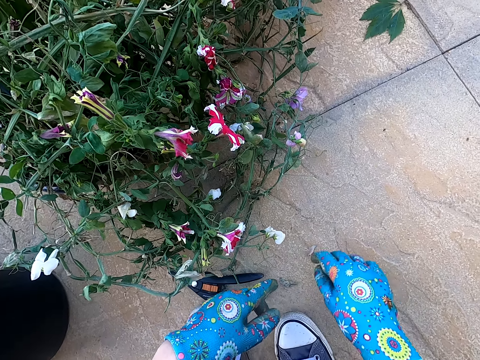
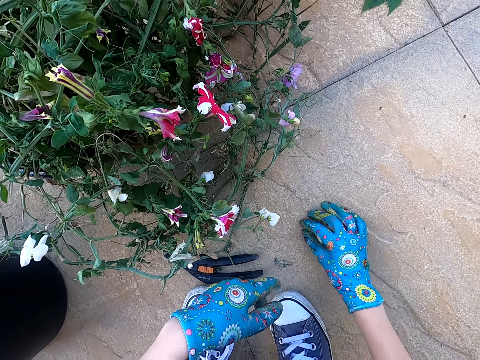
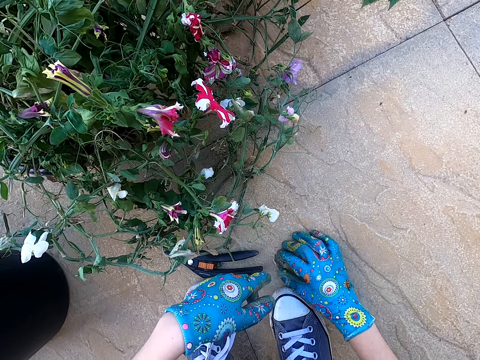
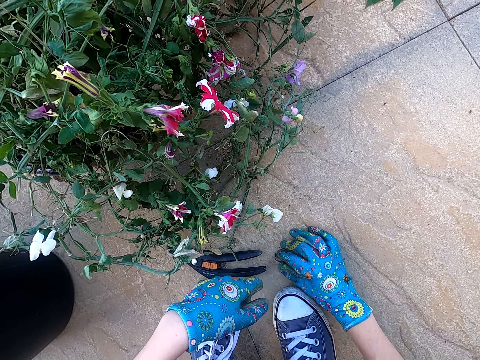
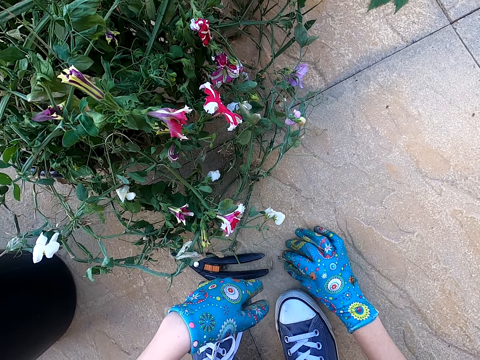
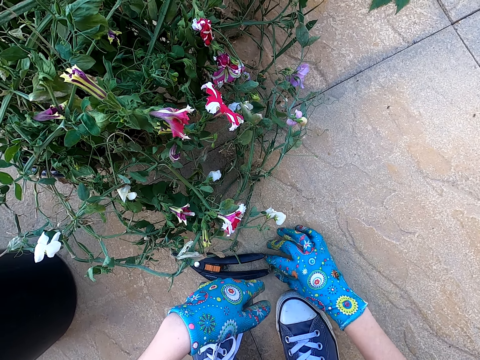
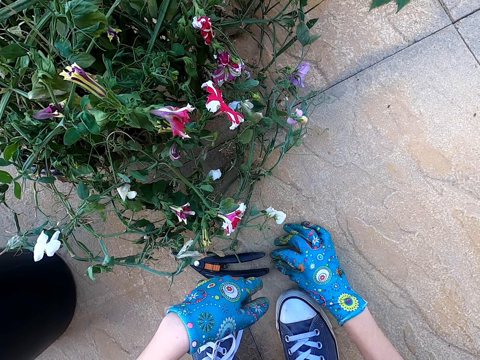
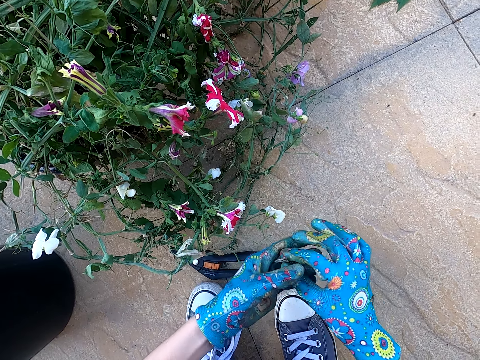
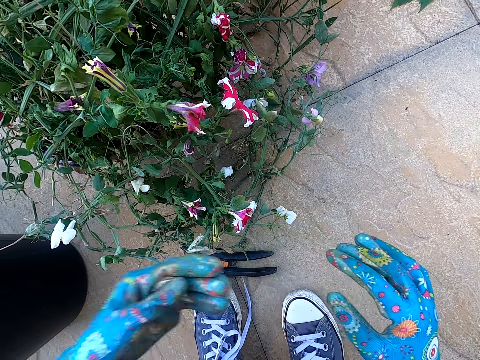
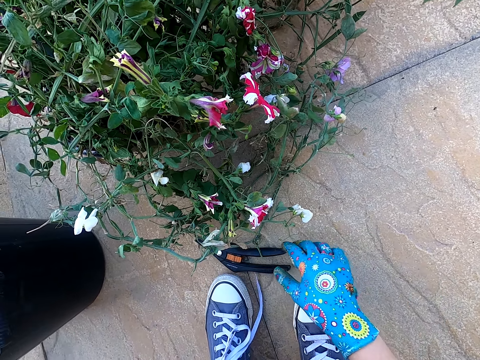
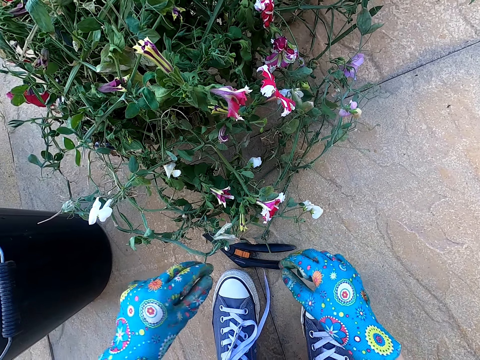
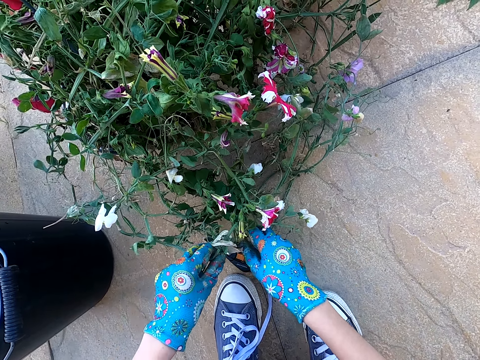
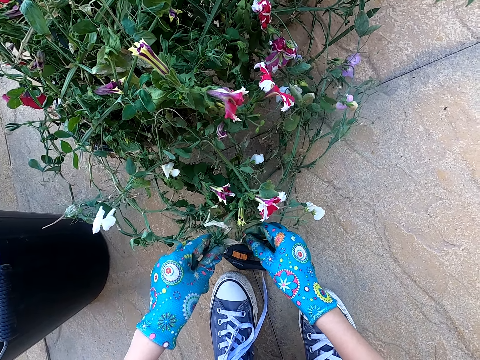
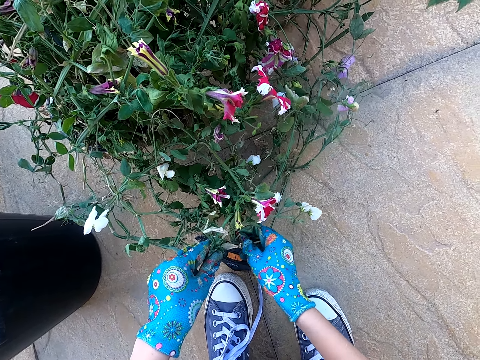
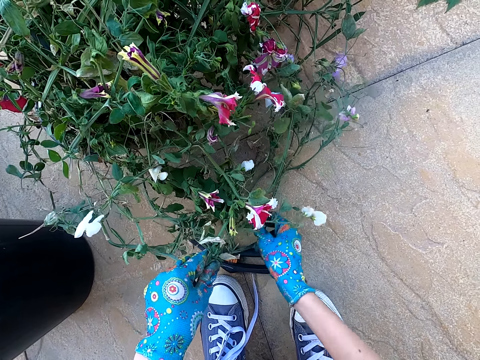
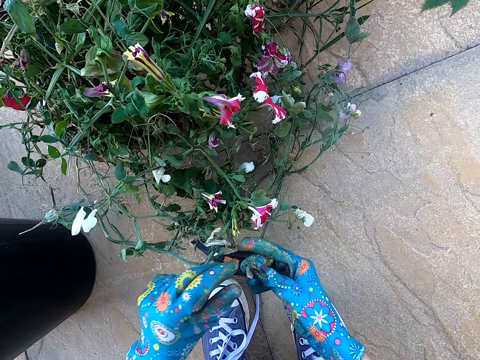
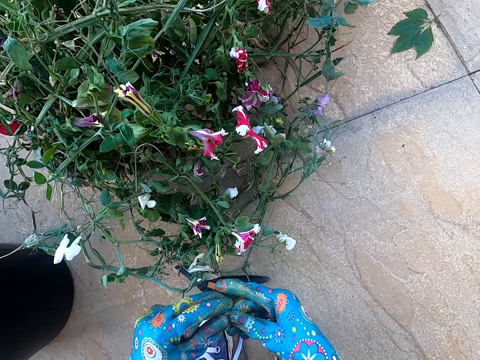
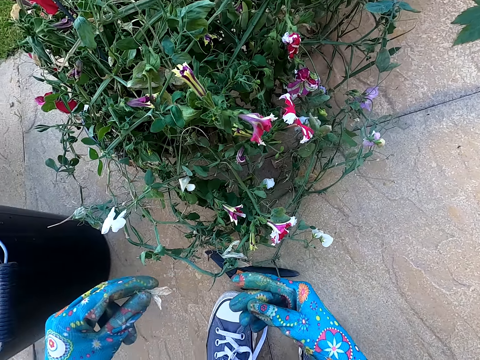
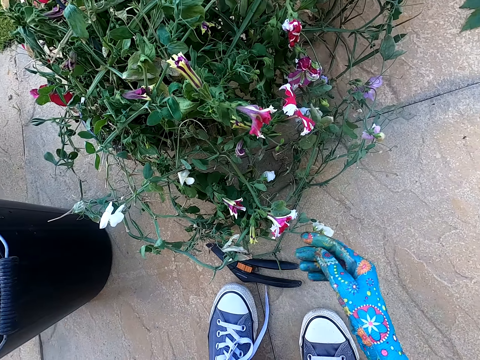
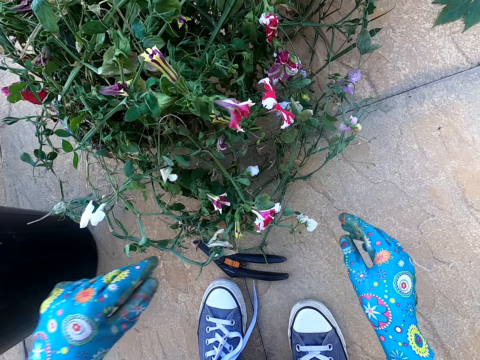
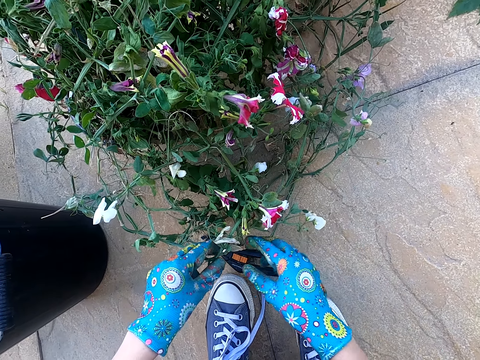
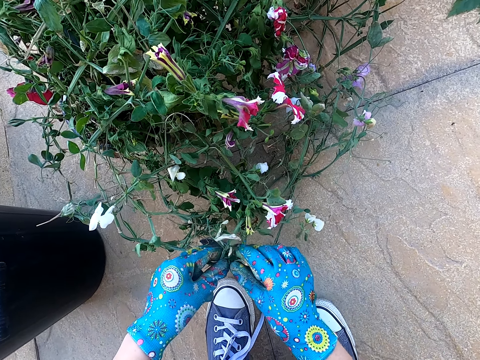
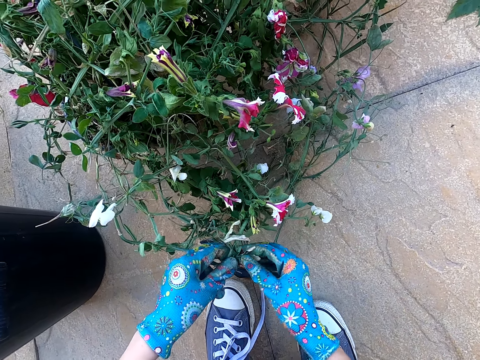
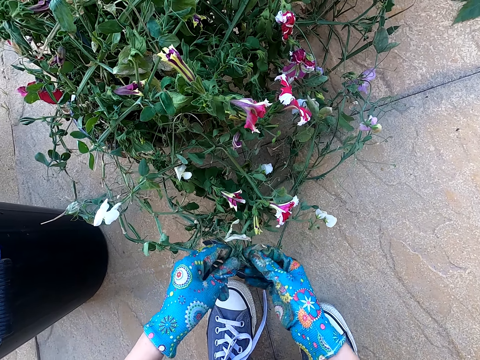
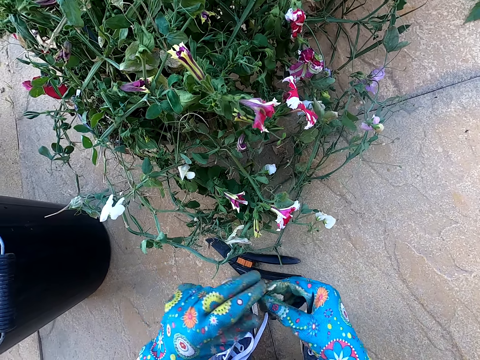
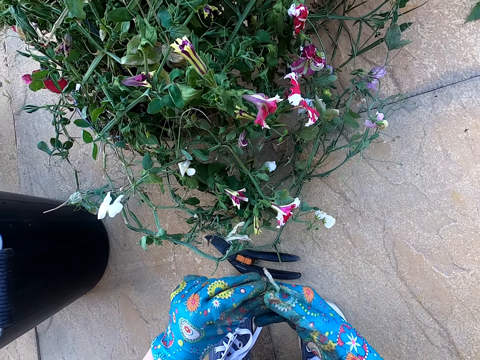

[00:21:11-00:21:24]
The camera wearer picks the plant leaves on the ground. She puts the dry leaves in the dustbin or bucket. She holds the house plant with her hands. She touches the plant. She cuts a dry leaf with her hand. She plucks a flower from the plant. She puts the dry leaf or flower in the dustbin or bucket. She plucks the flower from the plant. She cuts the dry leaf with her hand.

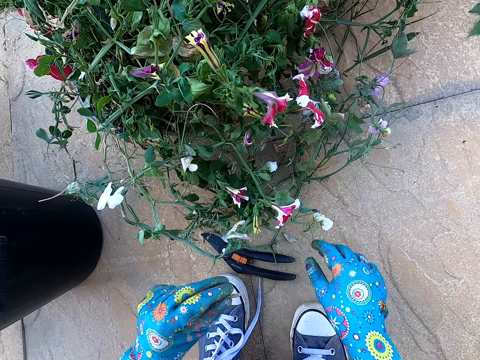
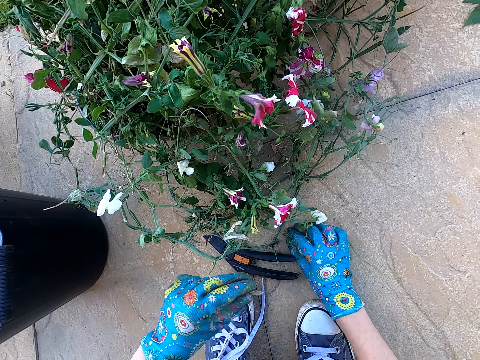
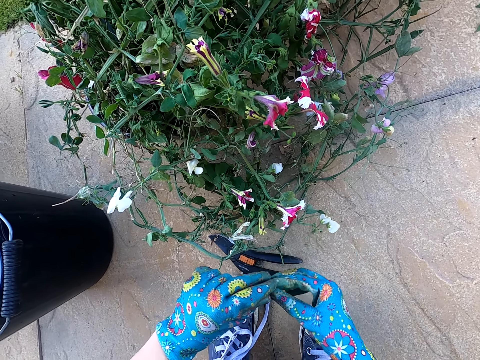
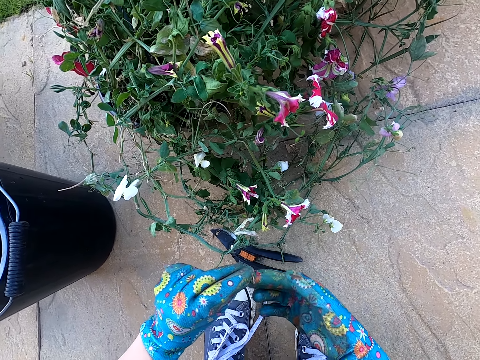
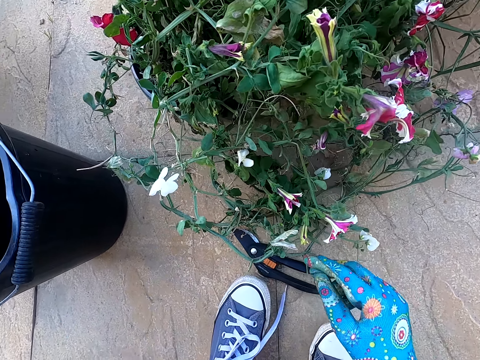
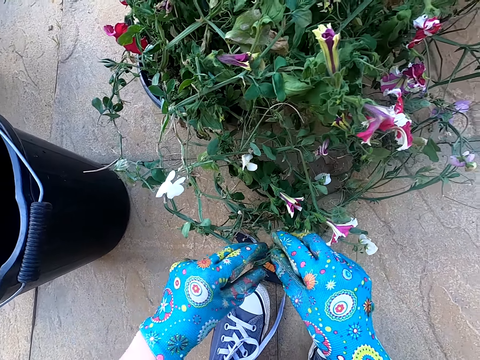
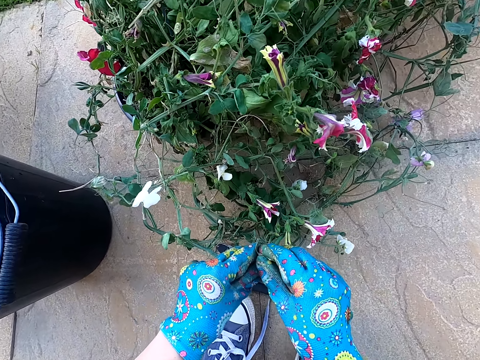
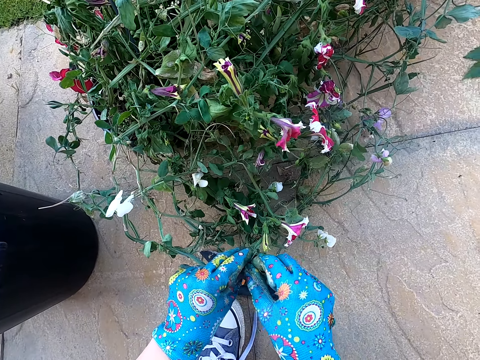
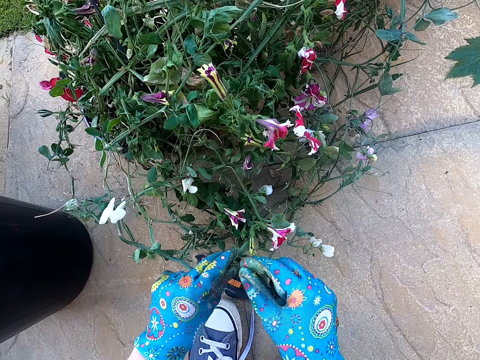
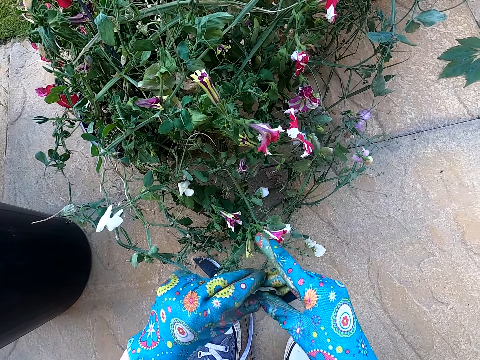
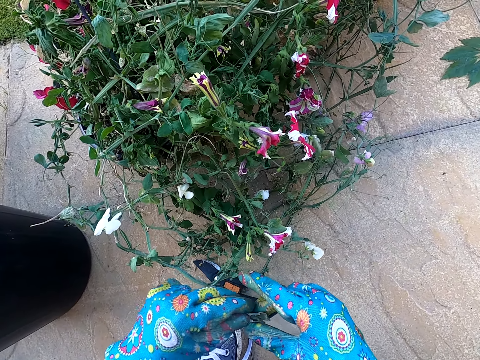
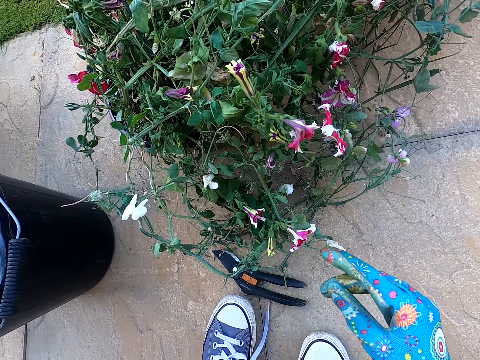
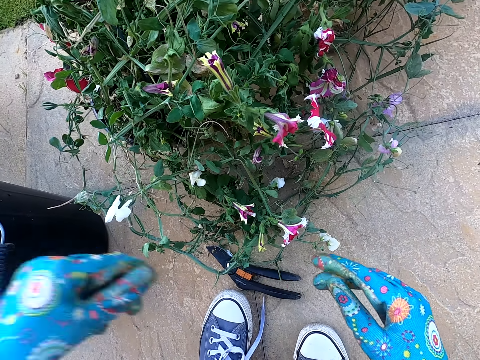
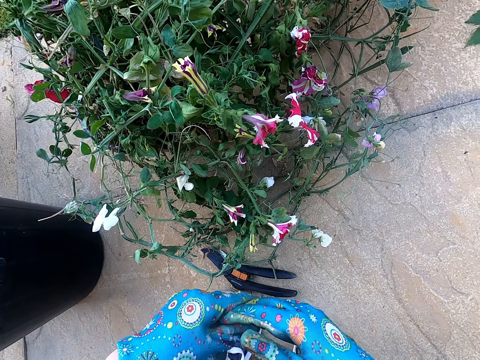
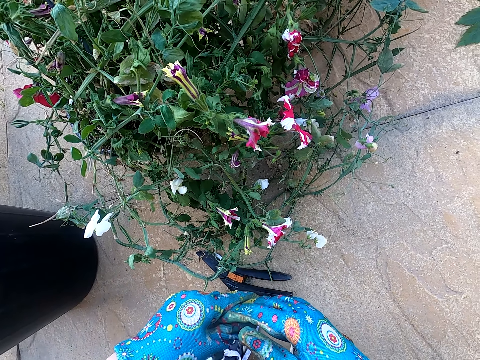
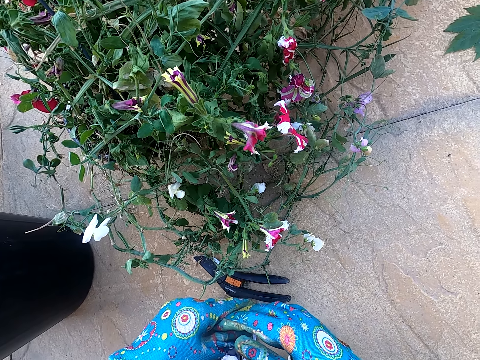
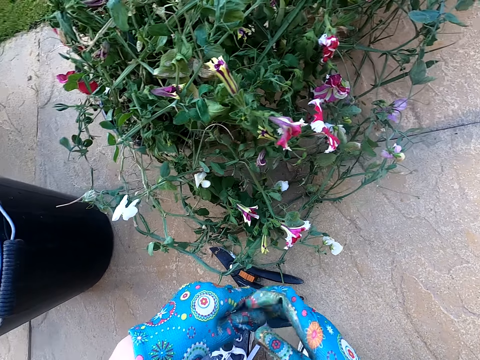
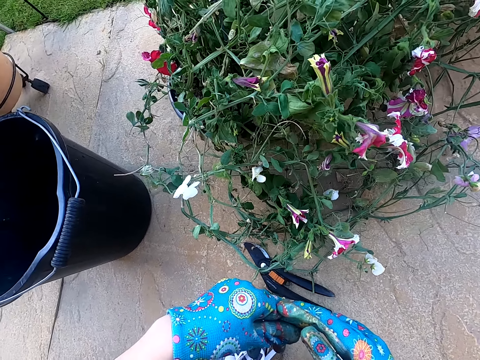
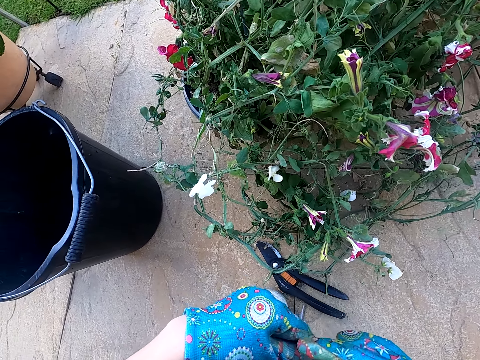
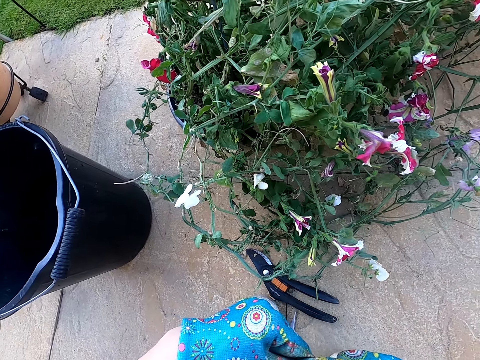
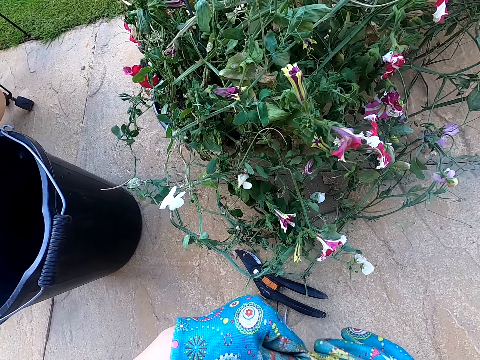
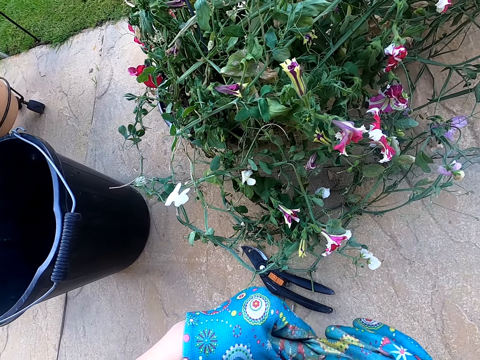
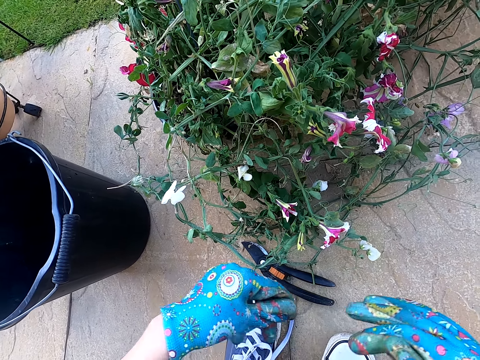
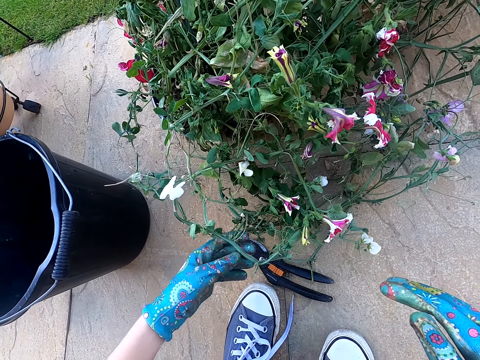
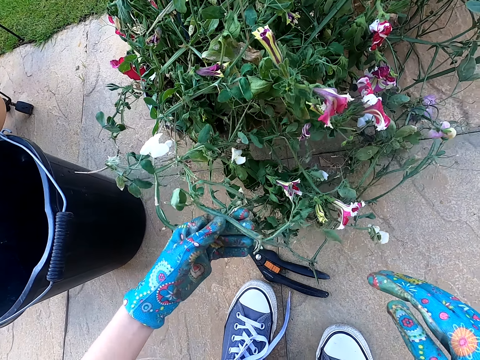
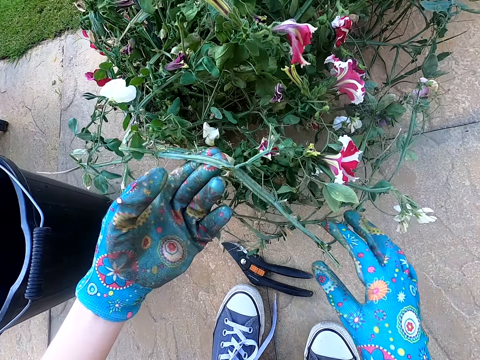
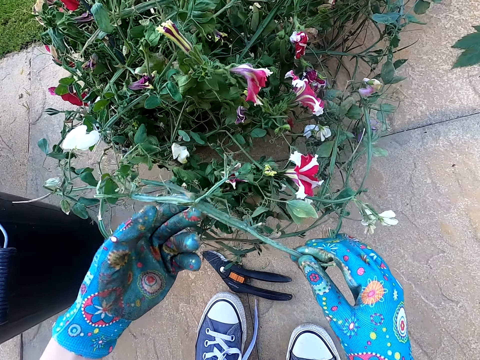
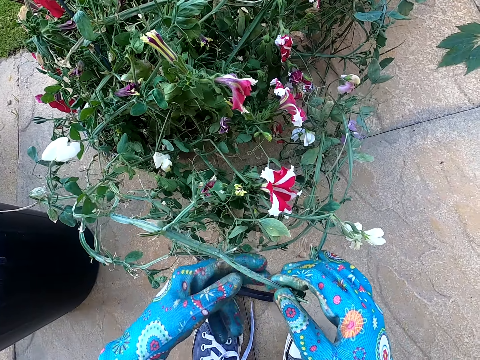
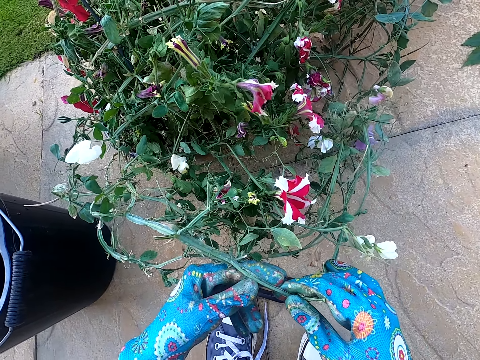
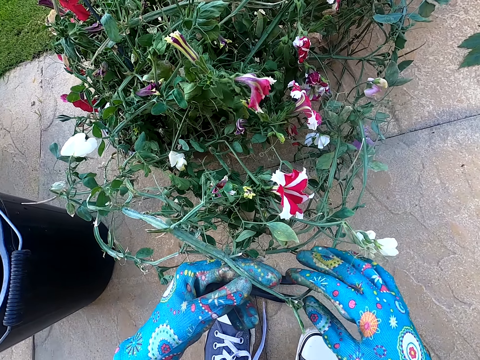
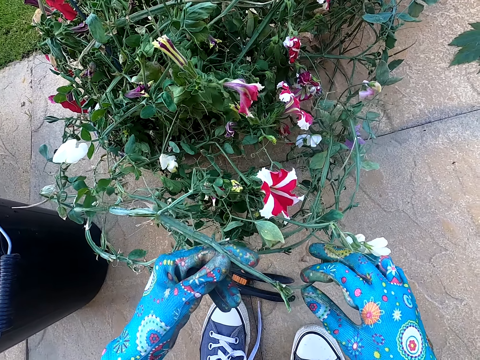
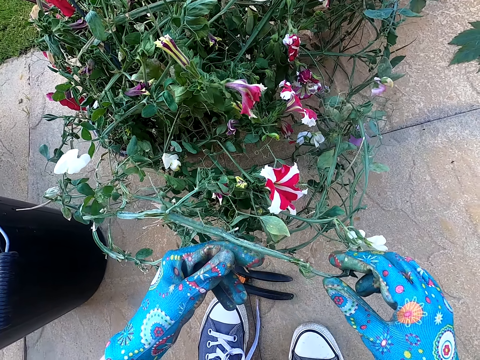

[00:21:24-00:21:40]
The camera wearer drops a flower on the floor. She picks the flower from the floor. She puts the dry leaf or flower in the dustbin or bucket. She cuts the dry leaf with her hand. She plucks the flower from the plant. She puts the dry leaf or flower in the dustbin or bucket. She kneels on the ground. She looks around the area. She holds the plant leaf with her left hand. She touches the plant.
